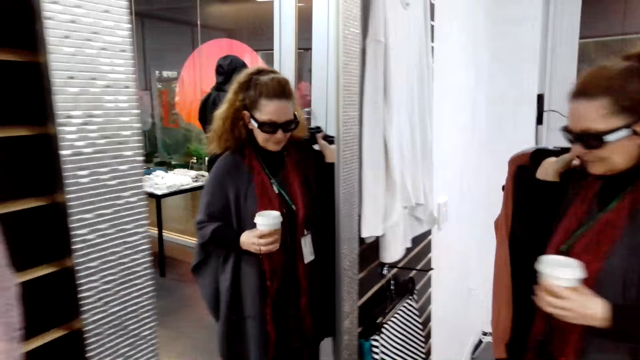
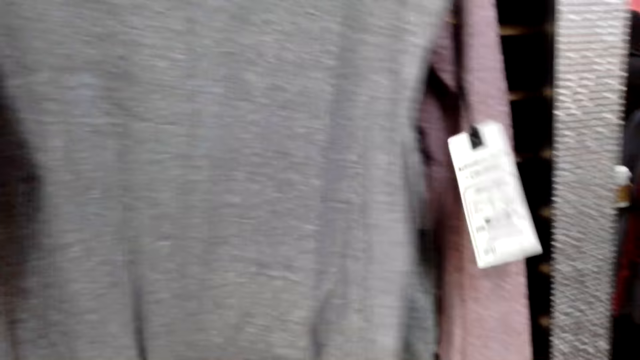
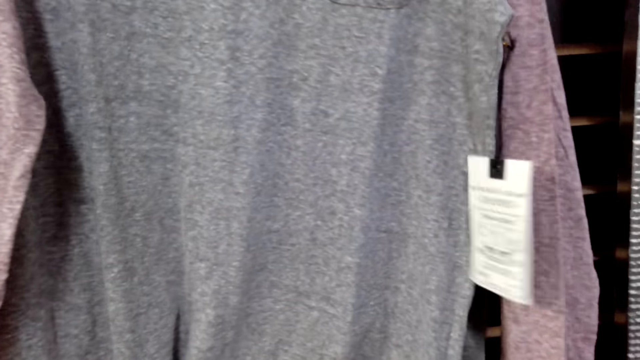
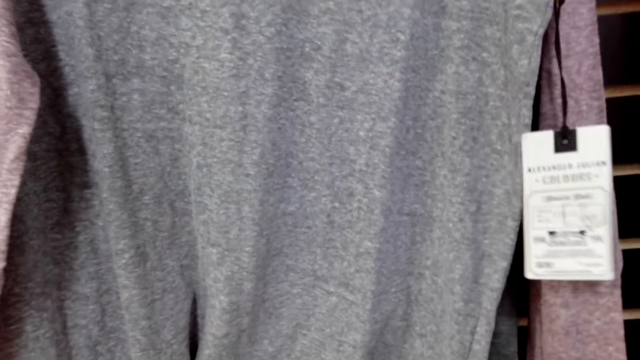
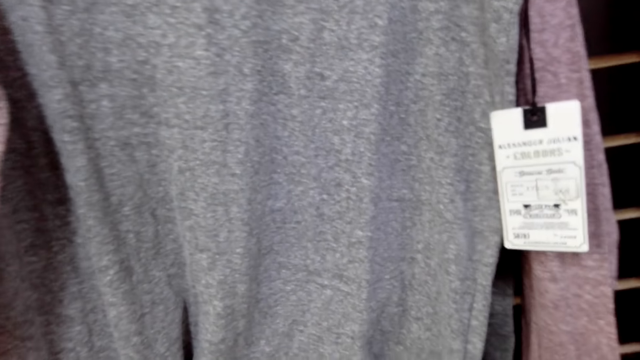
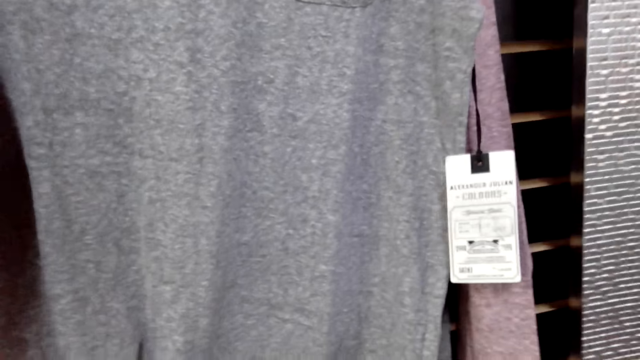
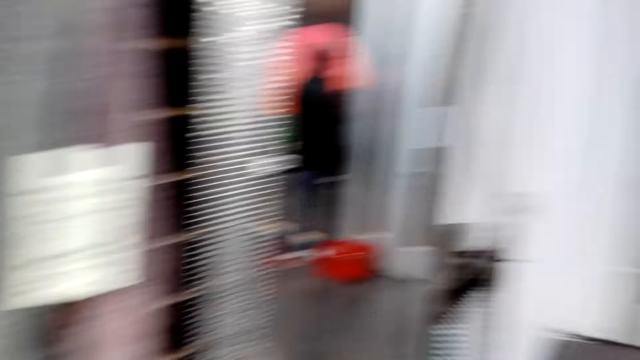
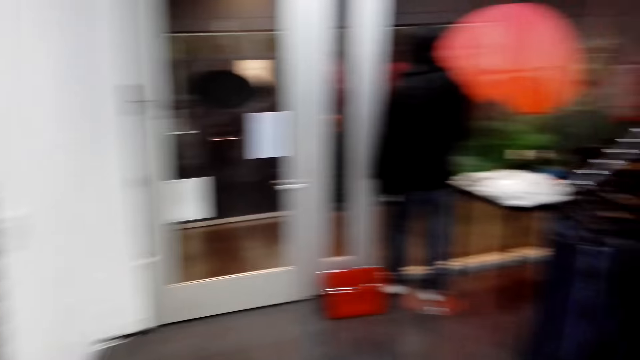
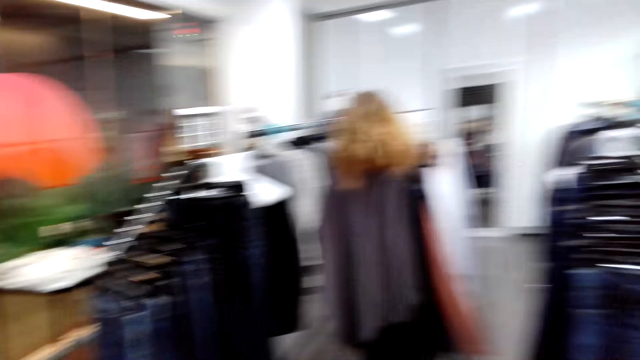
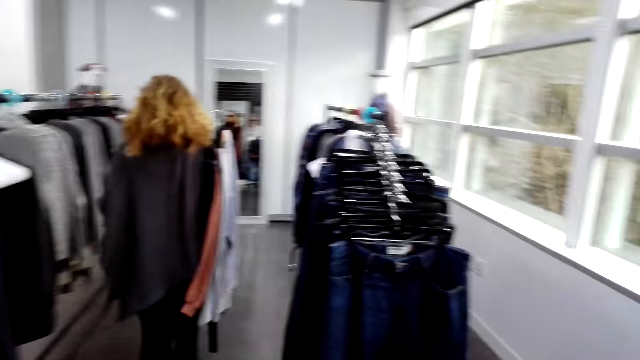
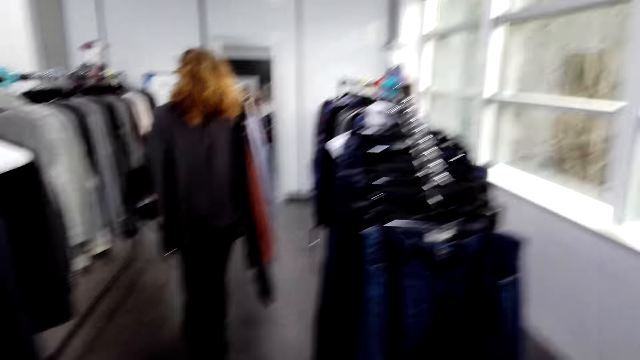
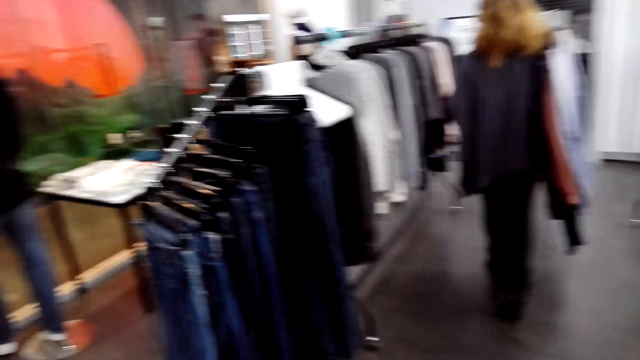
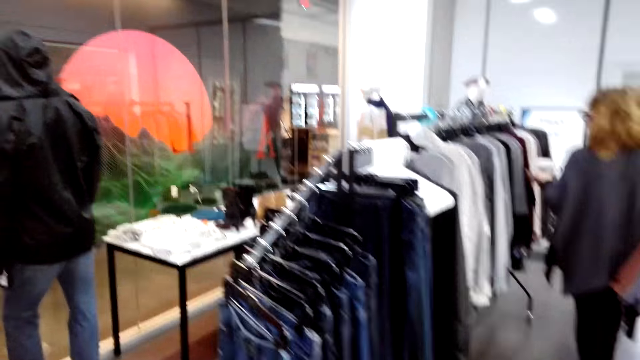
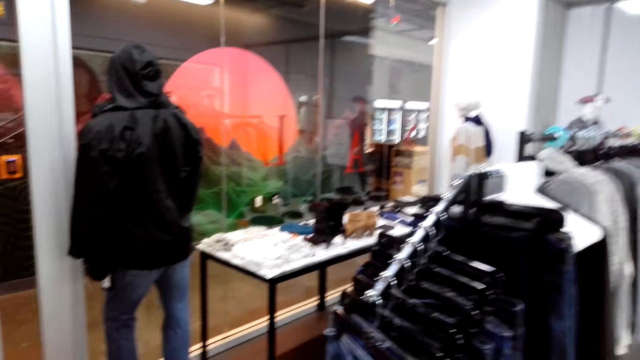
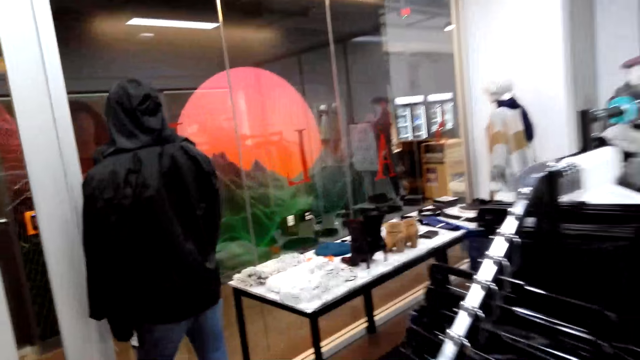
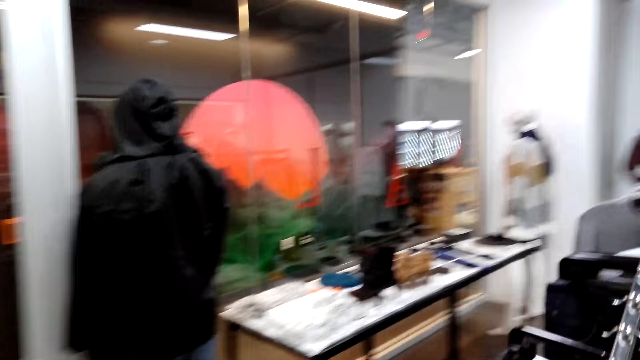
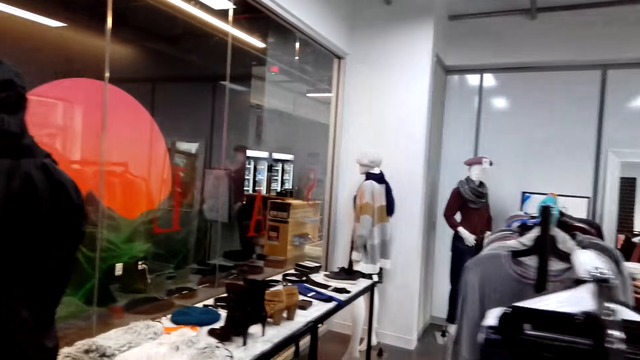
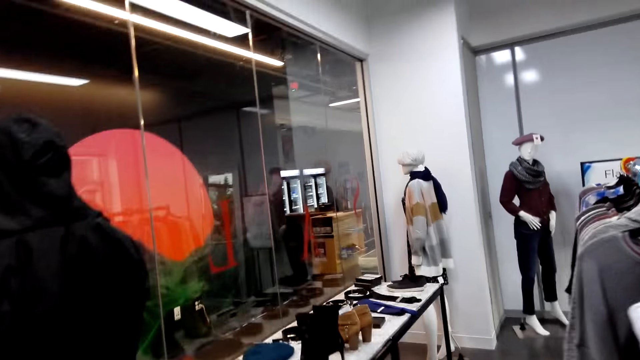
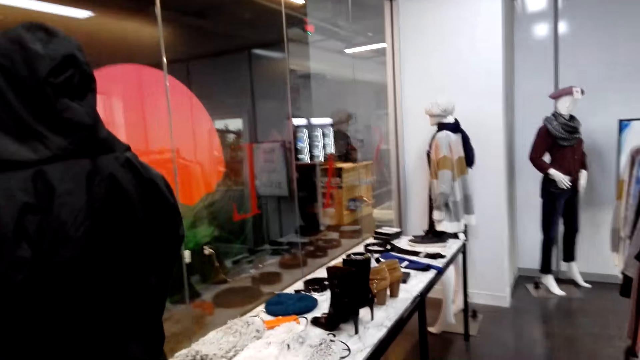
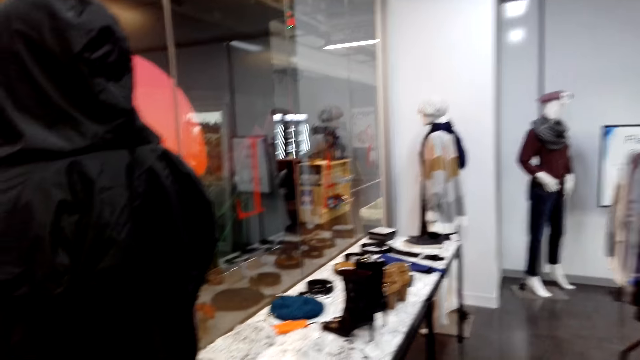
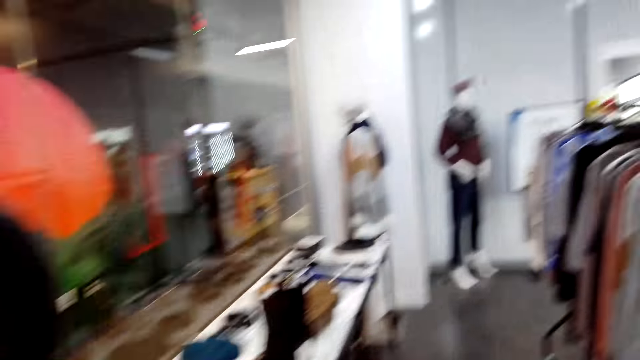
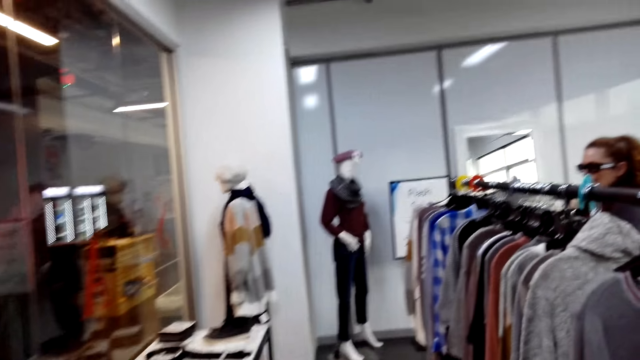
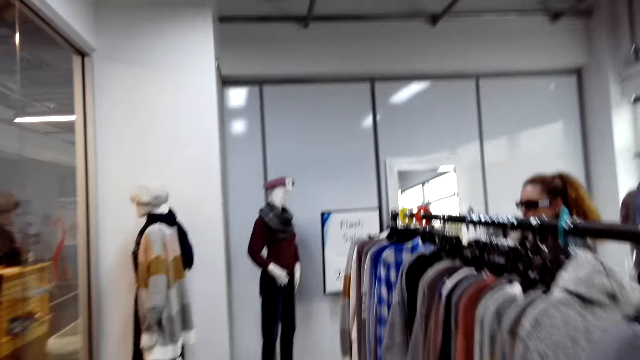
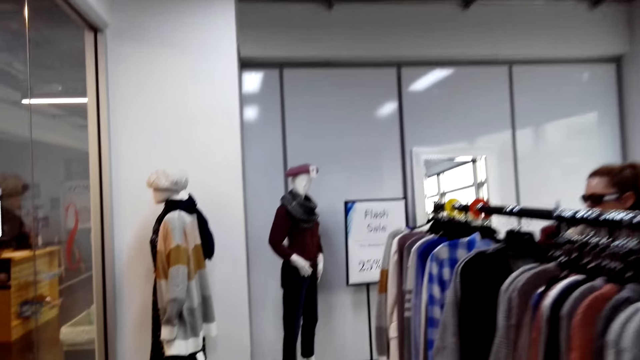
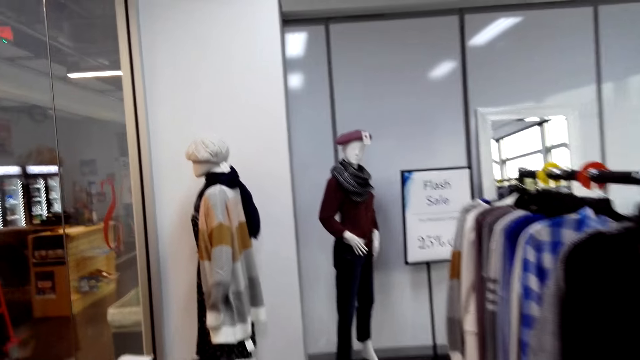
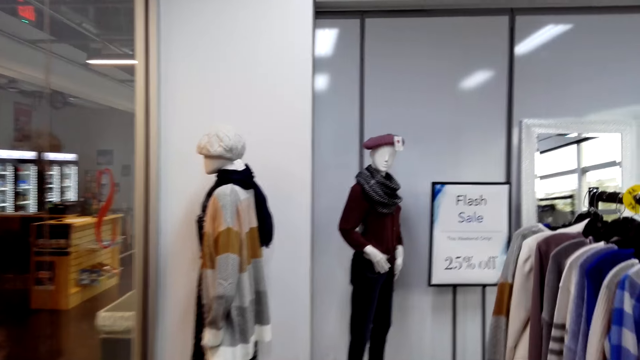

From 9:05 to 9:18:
The camera wearer turns around. They hold a cloth on the hanger. They turn around. They look around. They walk around. A man walks around. The camera wearer turns around.

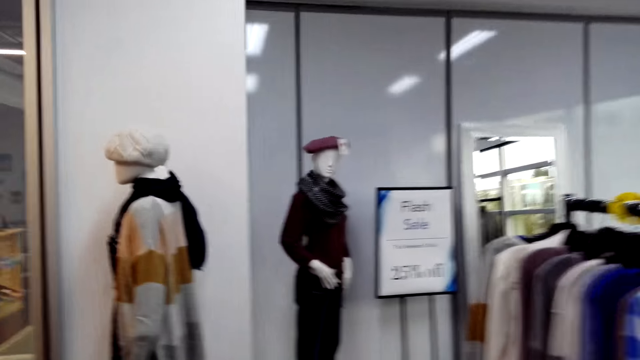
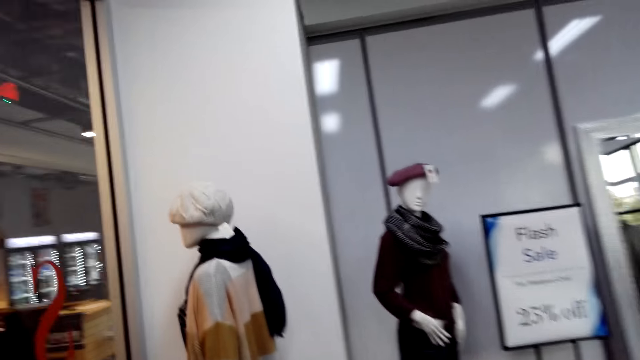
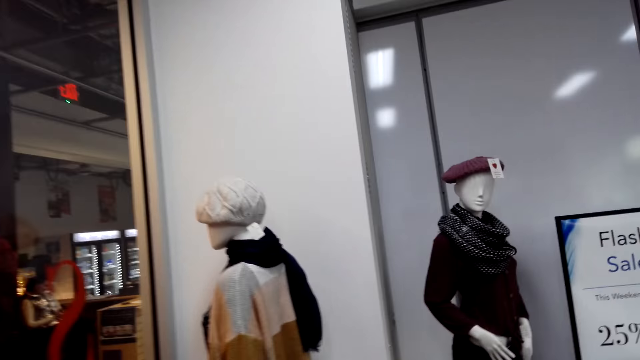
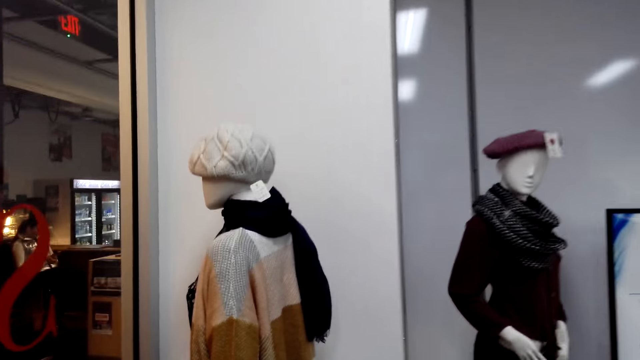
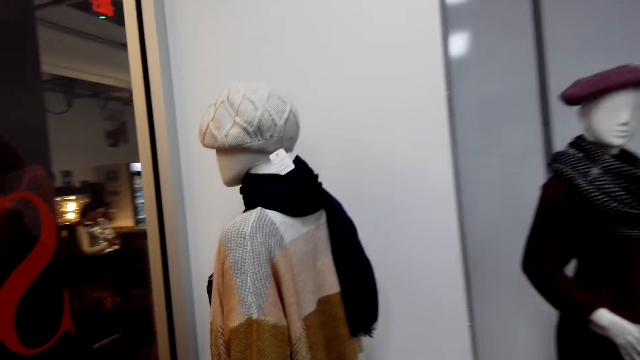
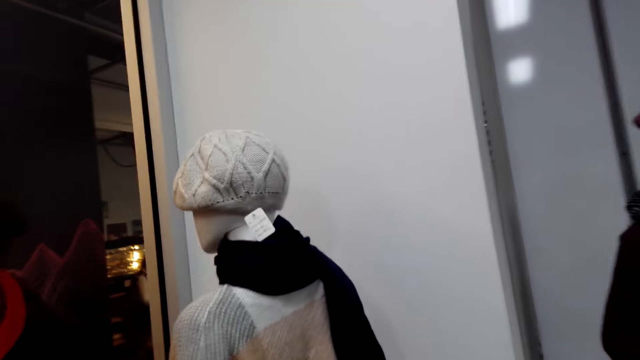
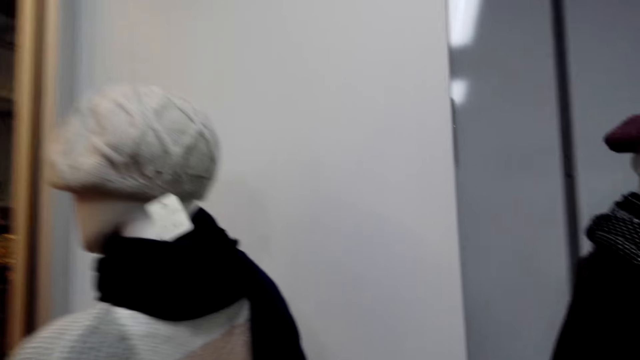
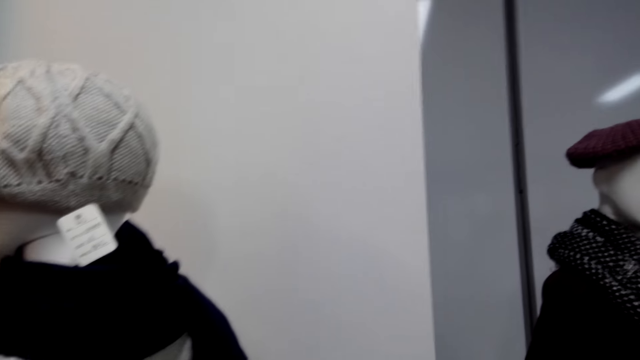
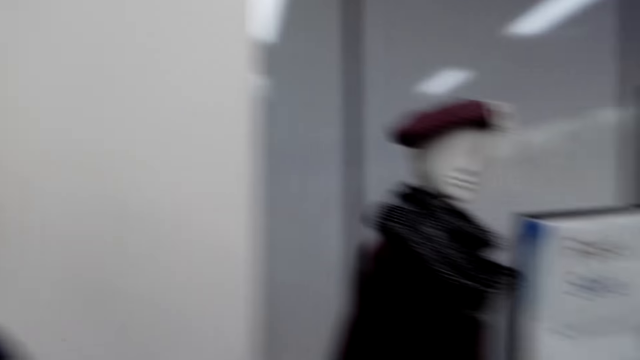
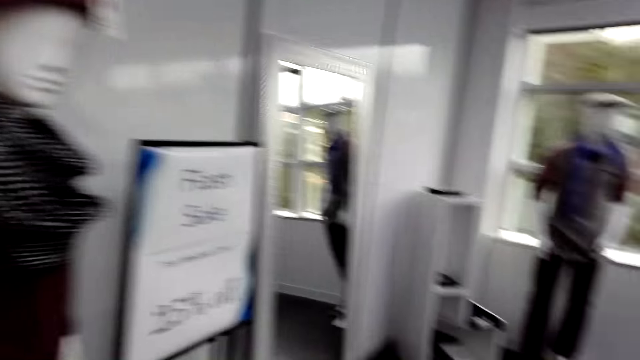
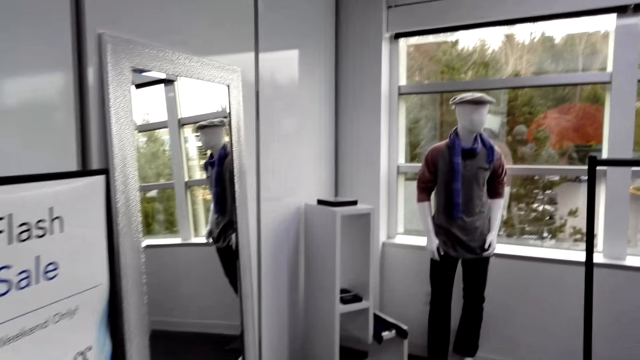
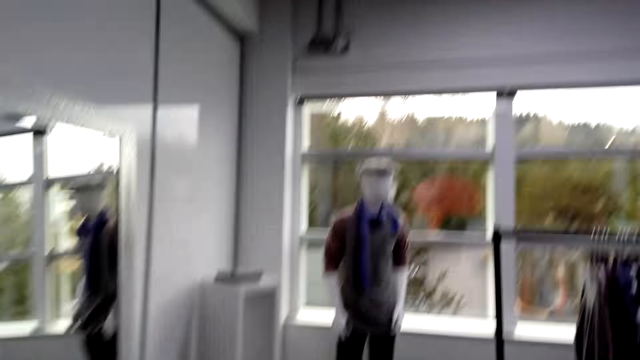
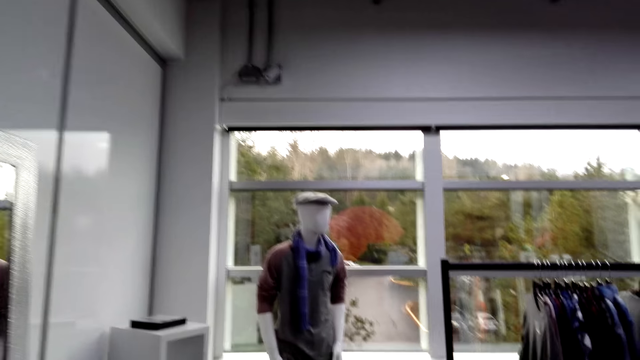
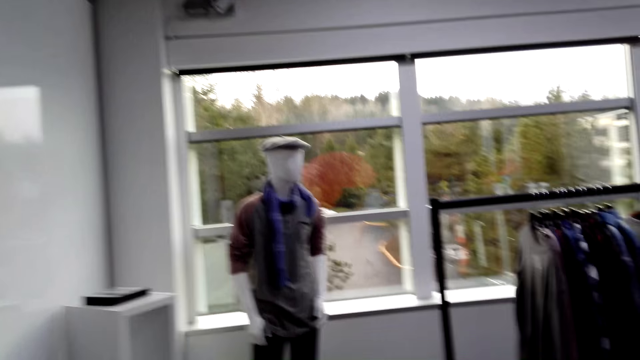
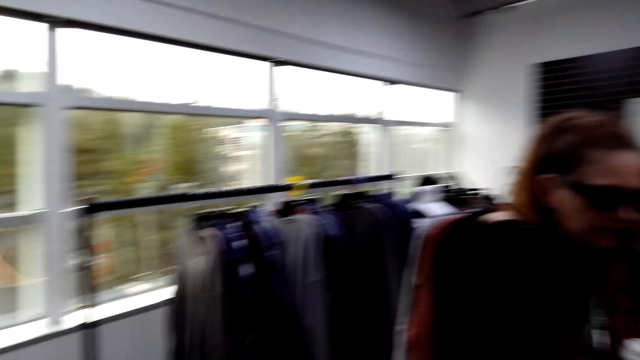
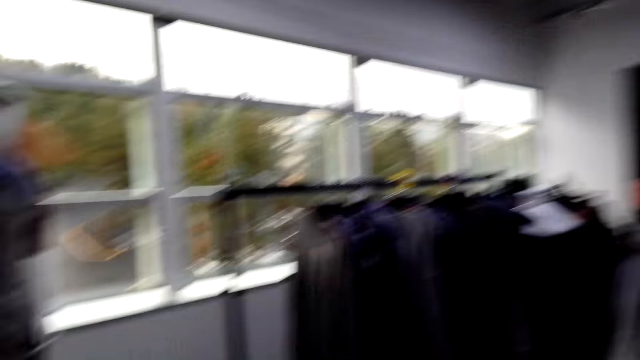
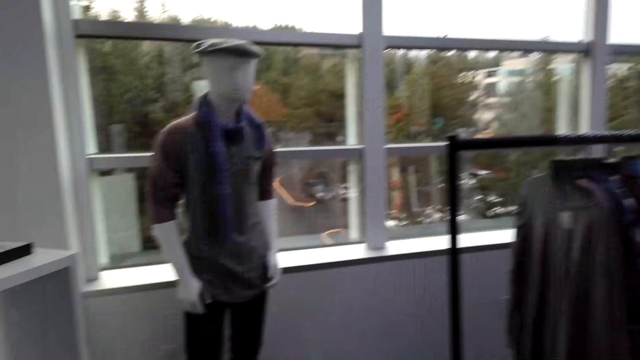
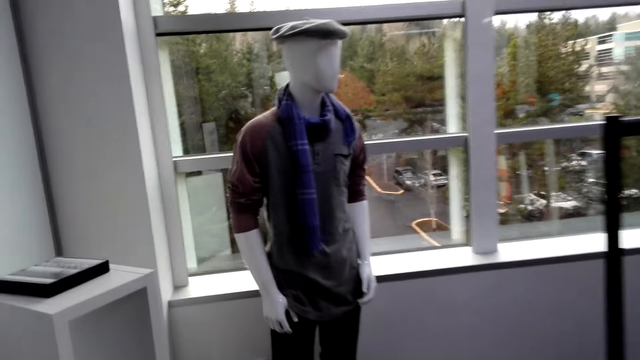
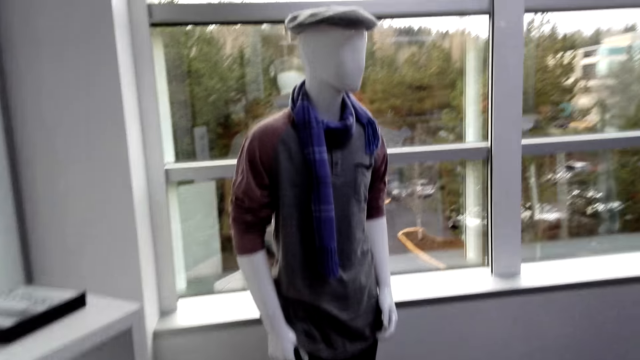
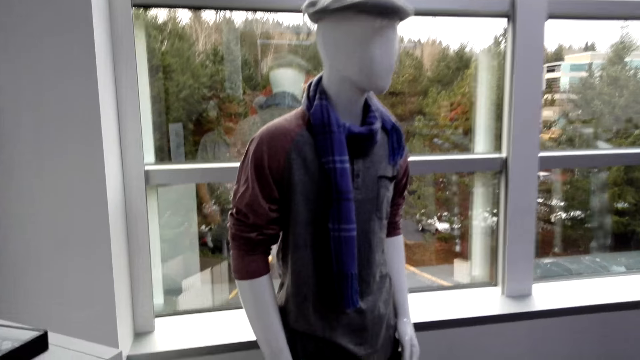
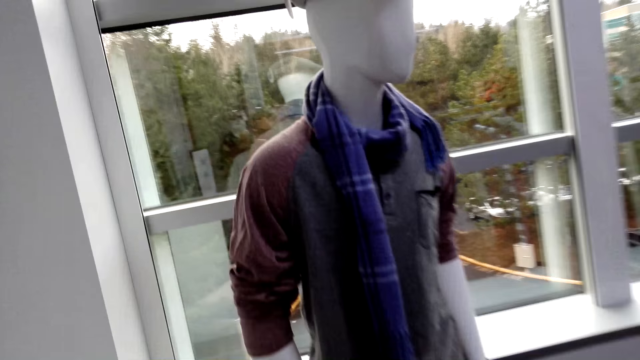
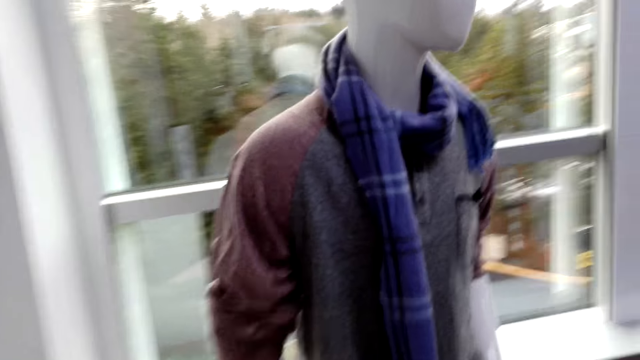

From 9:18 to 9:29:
The camera wearer turns to the side. They walk around. They turn to the side. They walk around.
